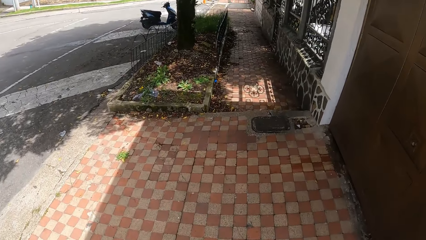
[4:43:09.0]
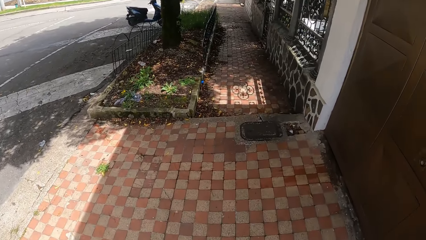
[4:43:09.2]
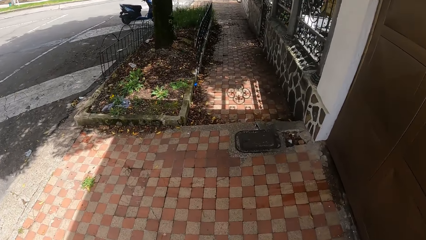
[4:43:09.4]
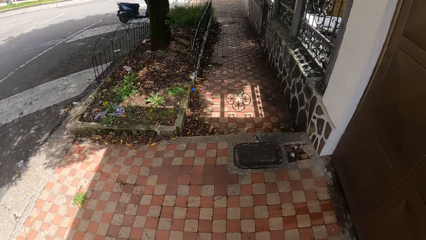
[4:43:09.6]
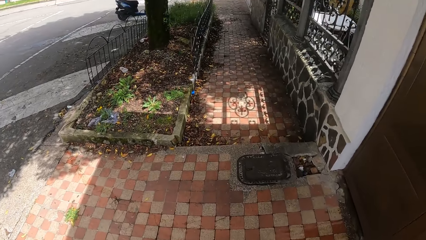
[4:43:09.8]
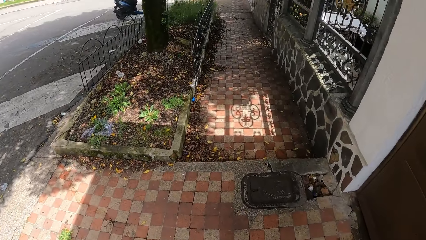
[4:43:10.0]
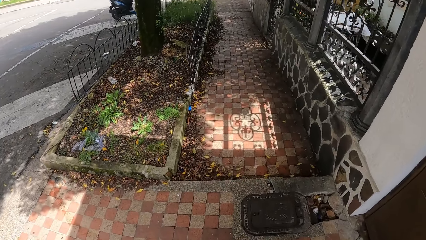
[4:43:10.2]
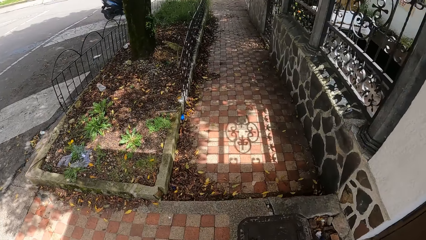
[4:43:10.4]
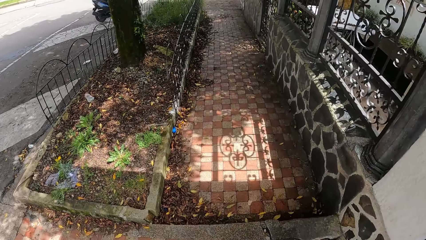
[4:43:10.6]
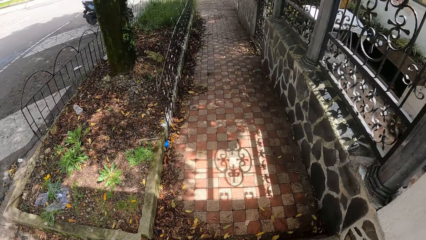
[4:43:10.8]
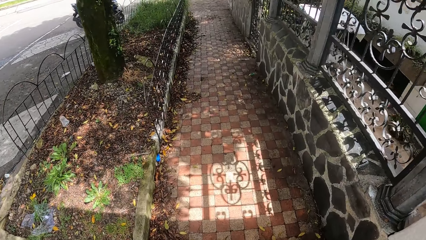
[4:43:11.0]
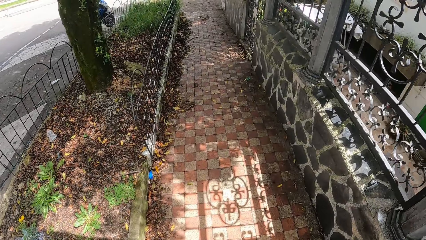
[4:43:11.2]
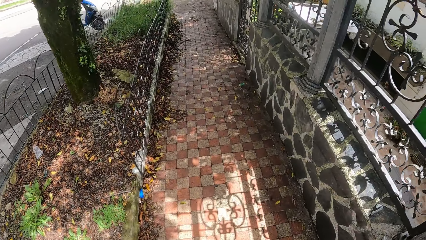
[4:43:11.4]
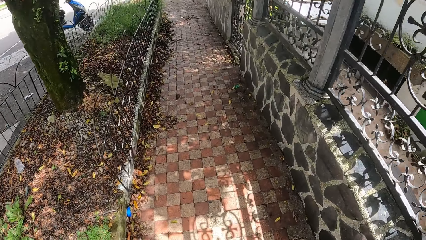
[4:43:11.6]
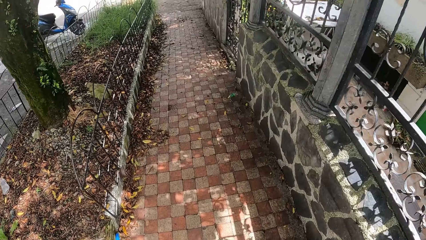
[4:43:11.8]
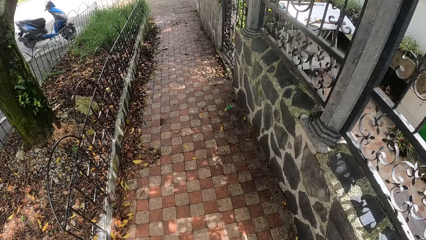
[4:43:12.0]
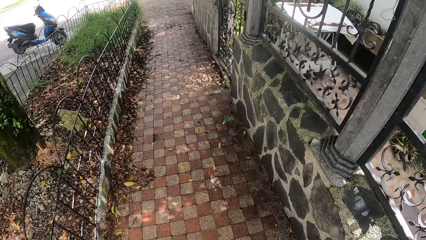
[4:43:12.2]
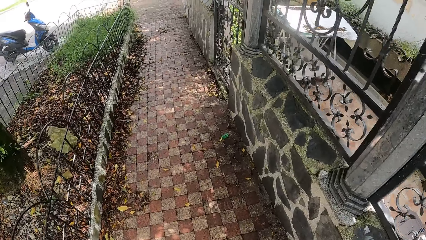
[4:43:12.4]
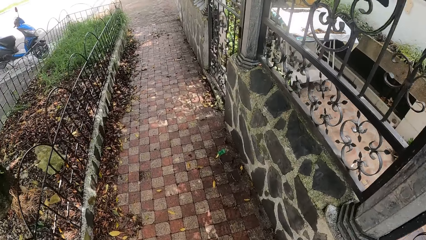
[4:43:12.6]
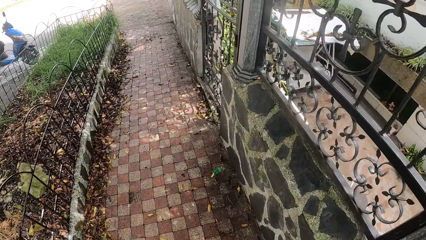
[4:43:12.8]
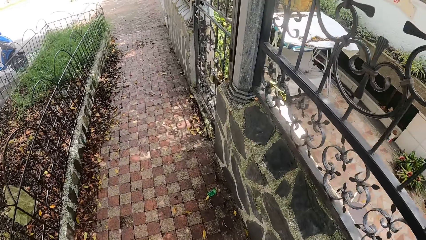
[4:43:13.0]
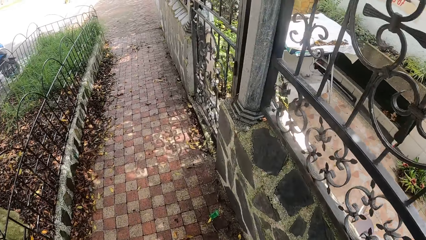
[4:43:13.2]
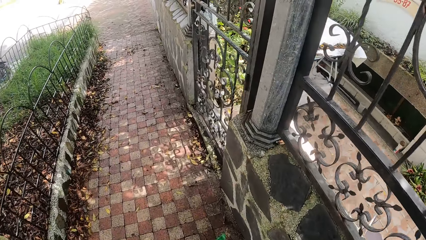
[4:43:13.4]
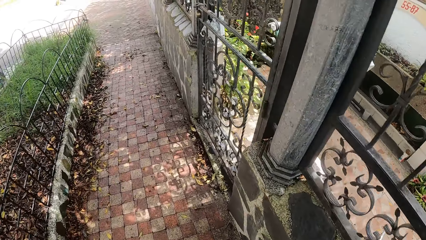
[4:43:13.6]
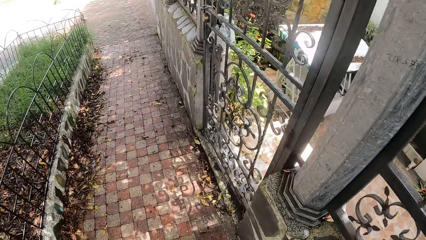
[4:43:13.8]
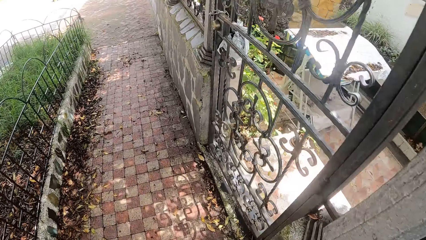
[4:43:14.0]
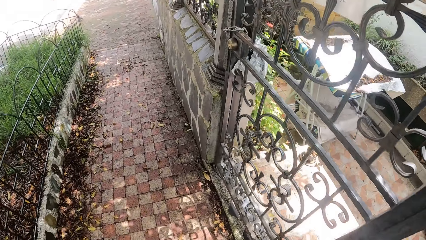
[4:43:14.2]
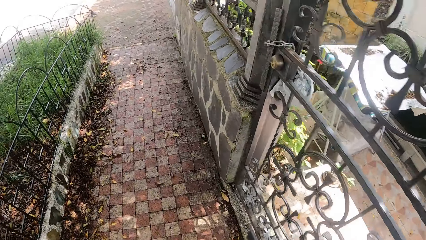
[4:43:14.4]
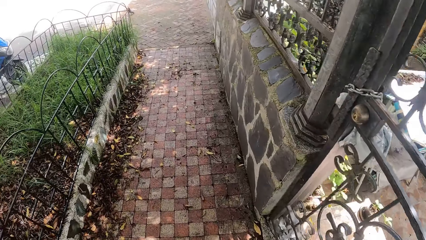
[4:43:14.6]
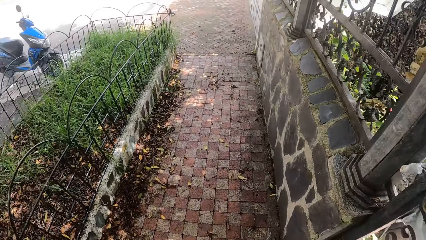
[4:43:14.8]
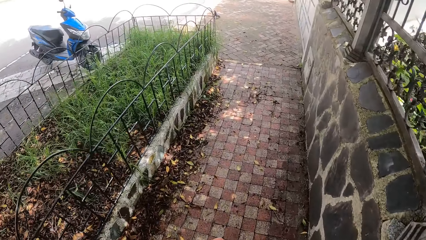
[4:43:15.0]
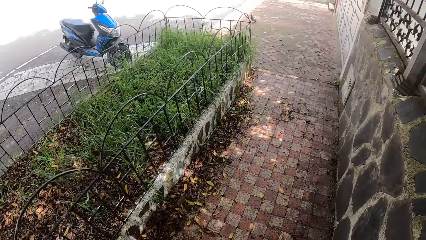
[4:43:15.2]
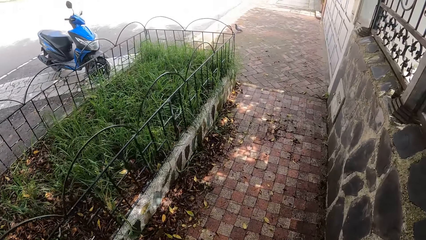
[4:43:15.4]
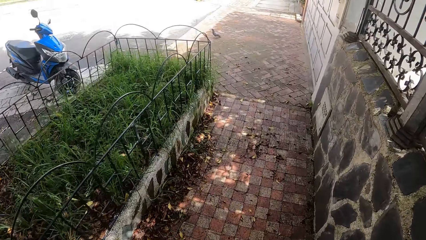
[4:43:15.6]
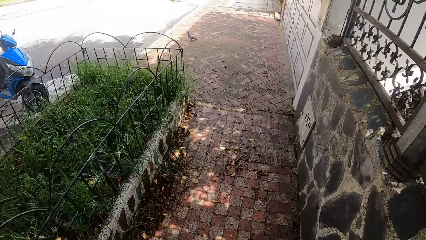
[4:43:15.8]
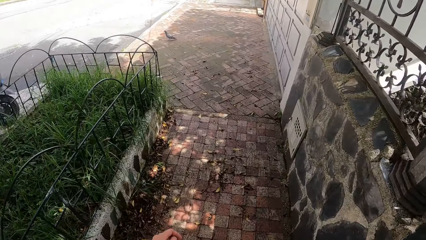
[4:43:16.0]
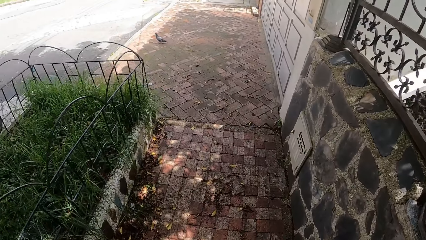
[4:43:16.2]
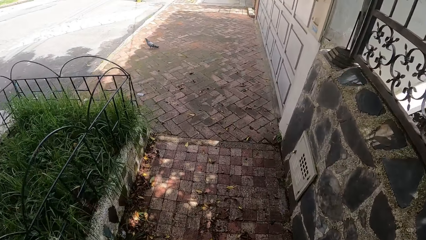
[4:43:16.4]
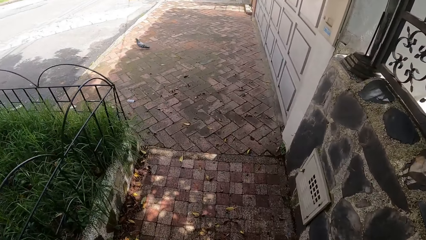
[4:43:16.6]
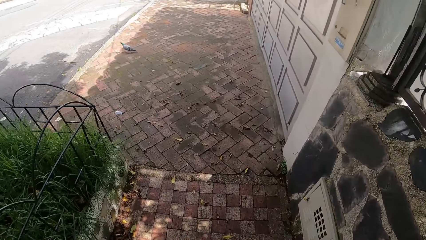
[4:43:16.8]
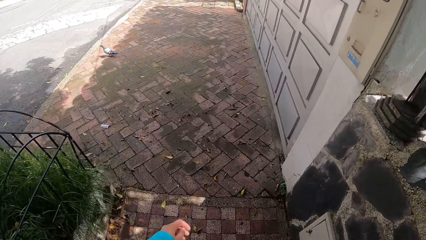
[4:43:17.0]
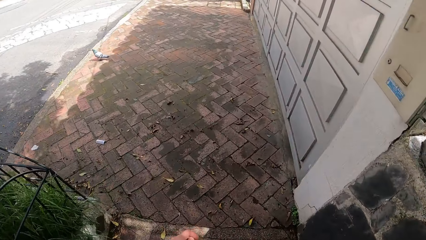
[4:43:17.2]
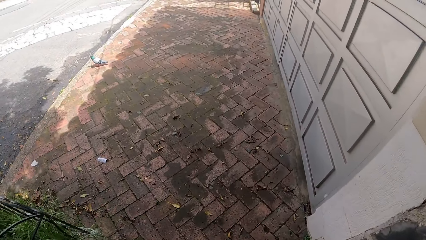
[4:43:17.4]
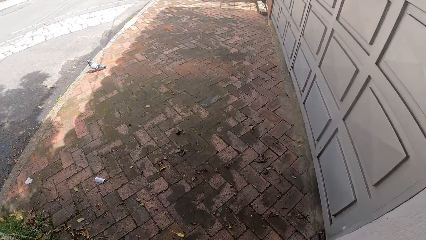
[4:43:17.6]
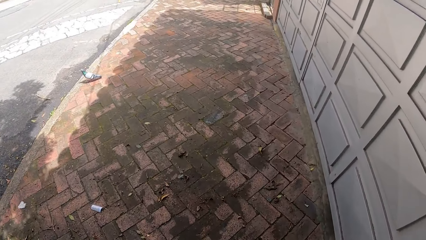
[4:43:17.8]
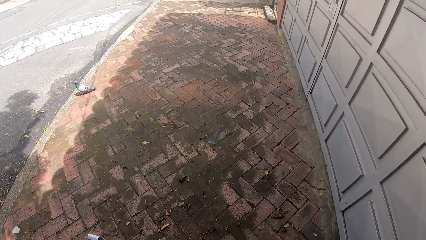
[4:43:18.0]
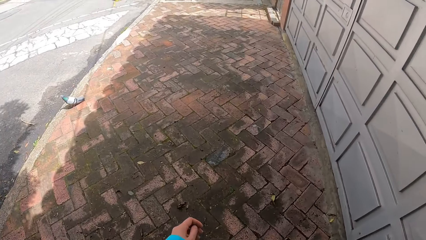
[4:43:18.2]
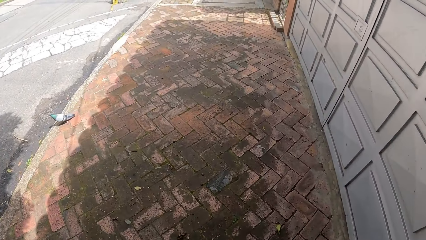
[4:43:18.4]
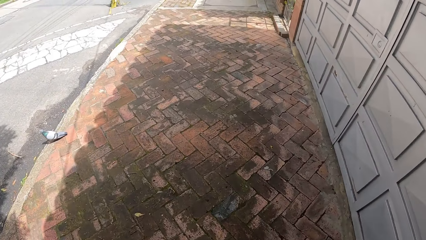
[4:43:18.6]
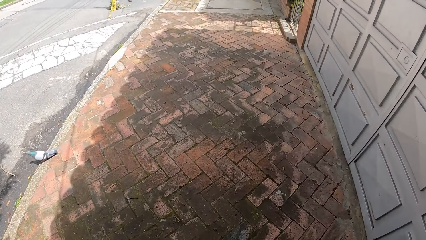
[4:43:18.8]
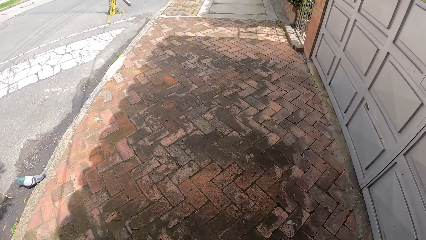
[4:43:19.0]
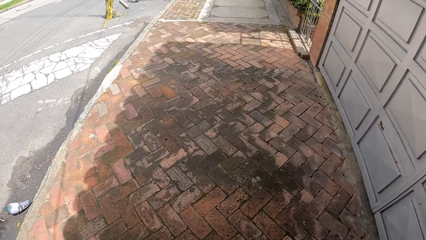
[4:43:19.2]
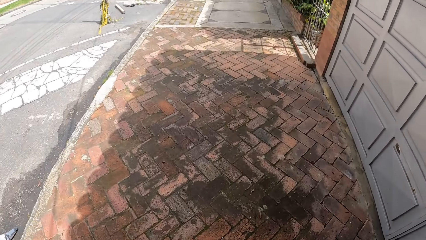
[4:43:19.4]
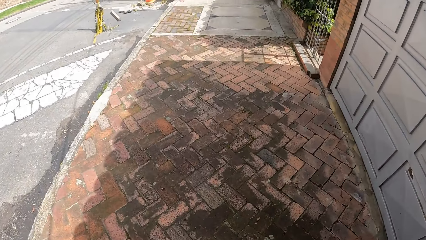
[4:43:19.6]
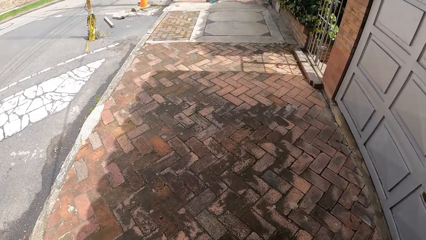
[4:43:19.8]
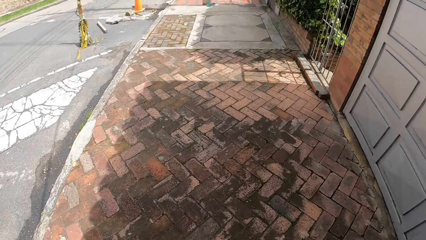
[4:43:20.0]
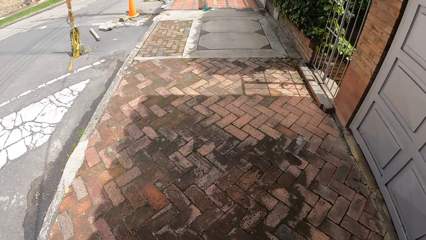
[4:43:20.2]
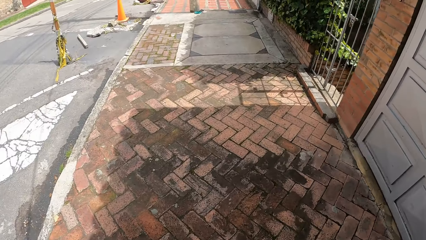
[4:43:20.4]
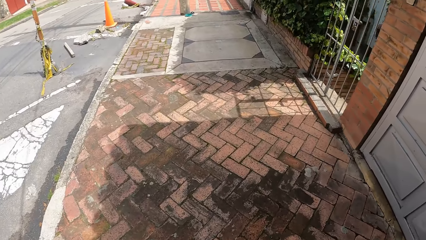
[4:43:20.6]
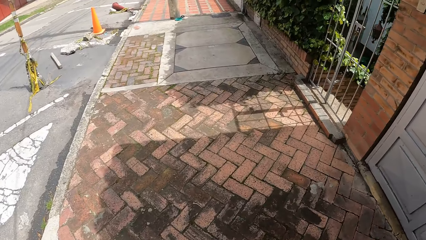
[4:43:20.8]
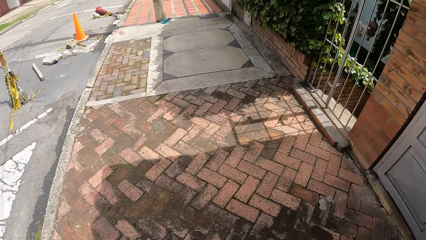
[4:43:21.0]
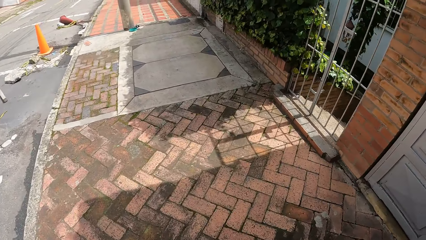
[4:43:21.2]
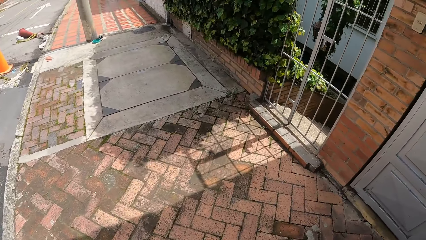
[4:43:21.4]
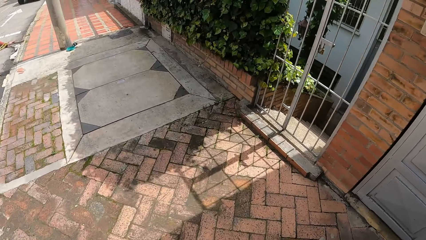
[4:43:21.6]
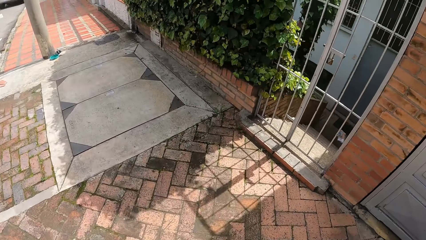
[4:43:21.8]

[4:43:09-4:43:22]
The camera wearer swings her left hand.

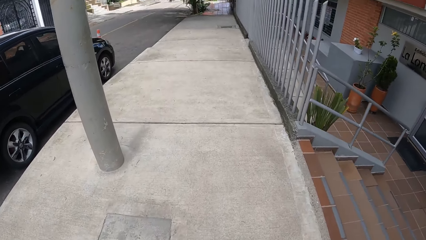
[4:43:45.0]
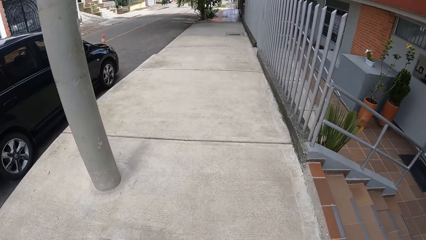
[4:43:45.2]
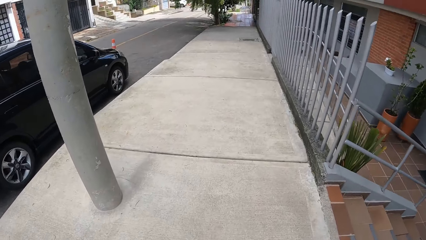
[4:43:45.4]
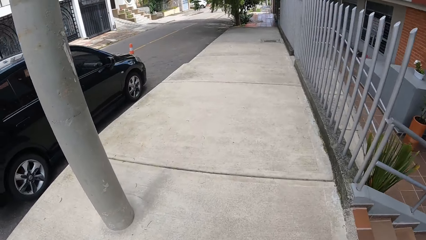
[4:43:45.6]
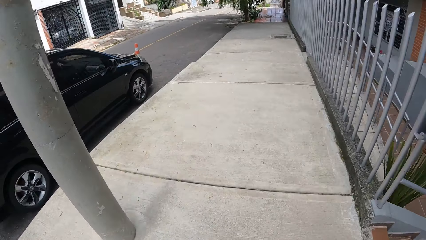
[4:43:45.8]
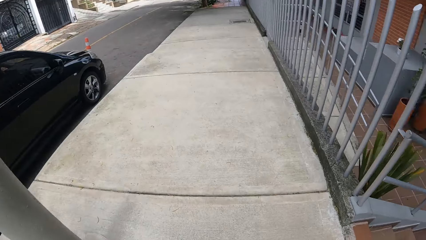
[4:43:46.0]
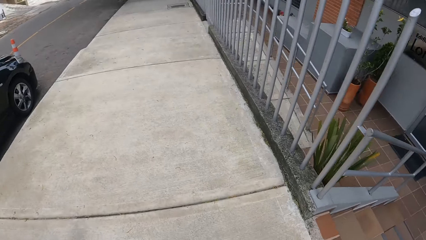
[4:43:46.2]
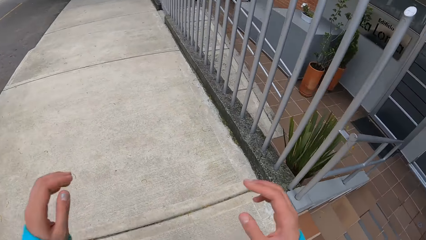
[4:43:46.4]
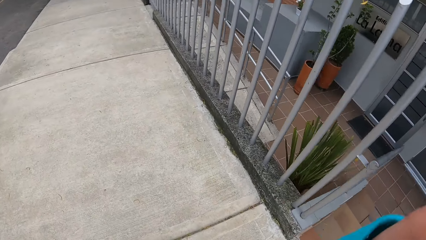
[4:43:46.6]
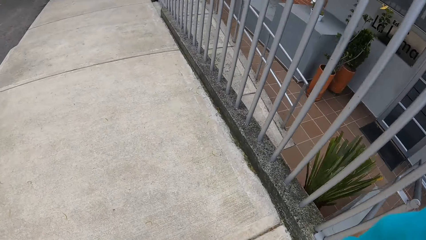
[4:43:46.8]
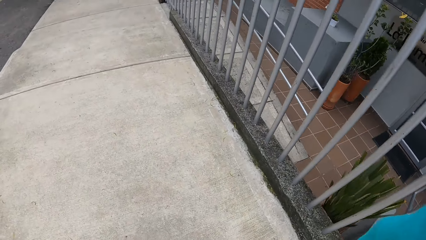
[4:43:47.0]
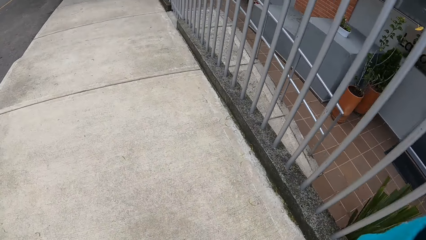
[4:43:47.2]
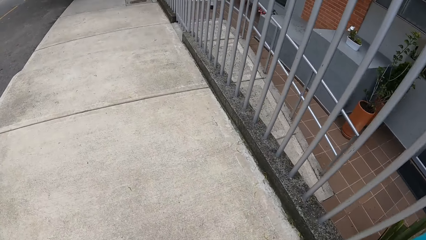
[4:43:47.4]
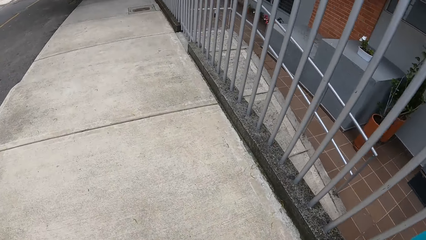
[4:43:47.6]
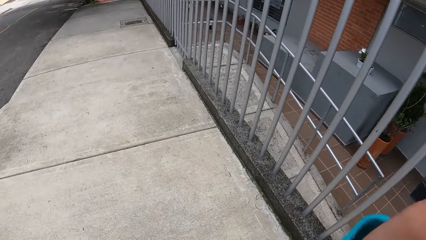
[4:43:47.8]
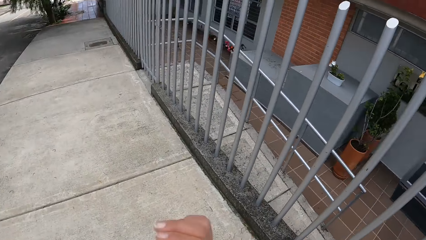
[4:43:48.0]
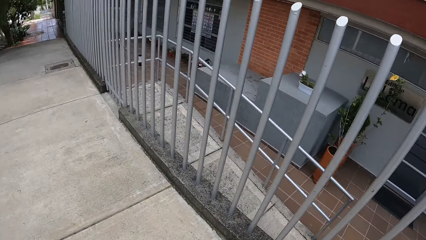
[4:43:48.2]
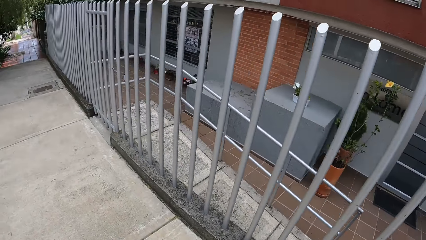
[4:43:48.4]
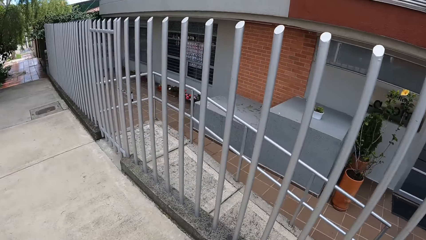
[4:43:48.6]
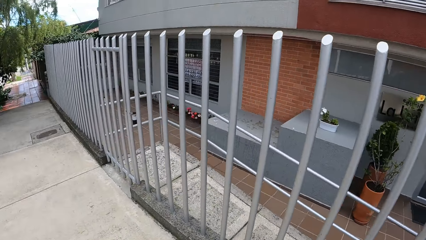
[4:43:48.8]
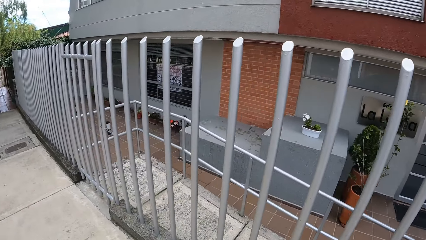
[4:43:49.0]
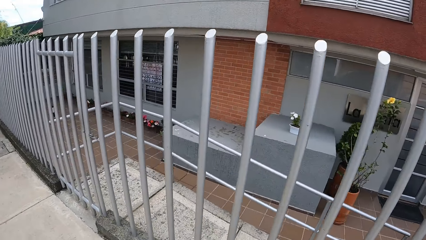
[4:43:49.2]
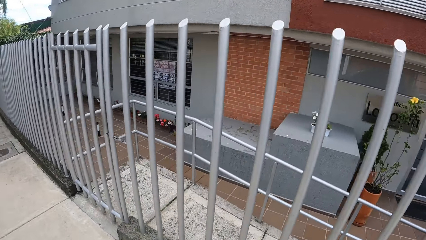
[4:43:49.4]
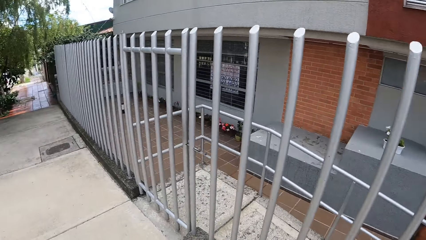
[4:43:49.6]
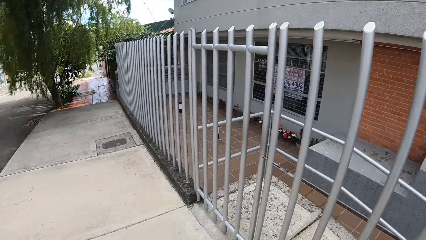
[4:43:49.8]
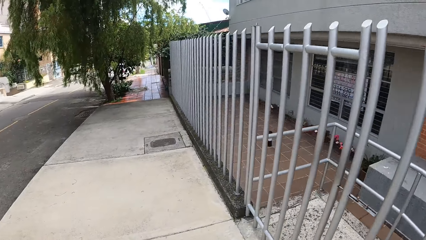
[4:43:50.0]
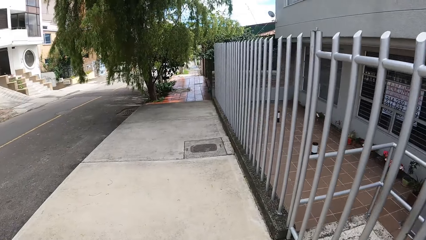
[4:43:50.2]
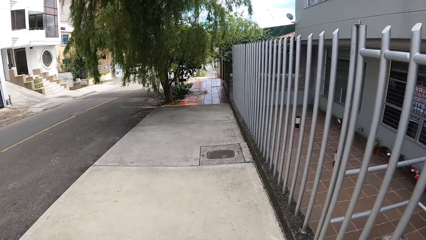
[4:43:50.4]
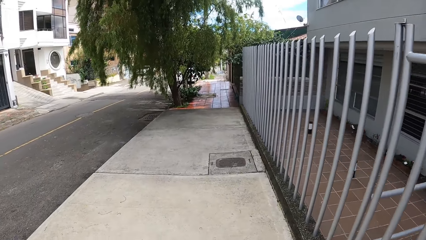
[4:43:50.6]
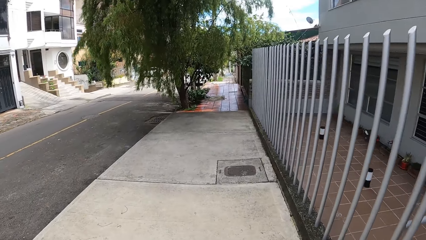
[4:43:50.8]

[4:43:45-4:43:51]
The camera wearer adjusts the camera. They look around.
